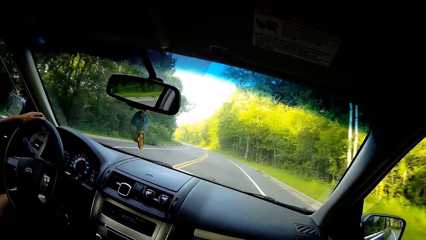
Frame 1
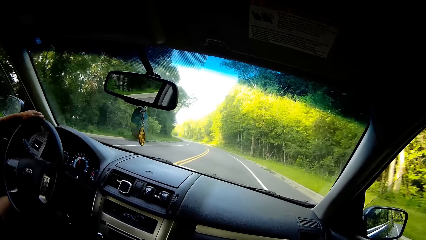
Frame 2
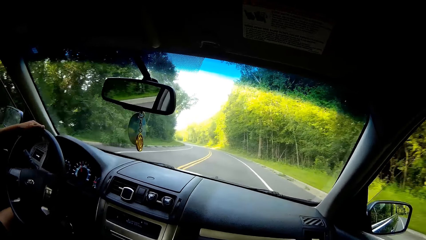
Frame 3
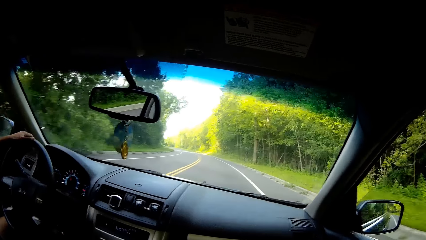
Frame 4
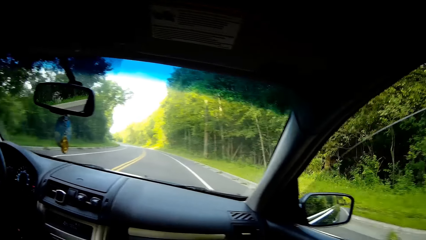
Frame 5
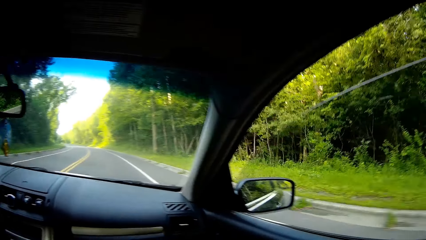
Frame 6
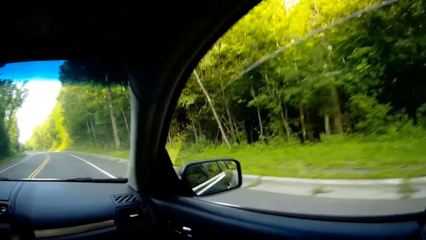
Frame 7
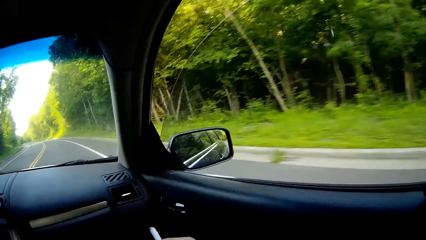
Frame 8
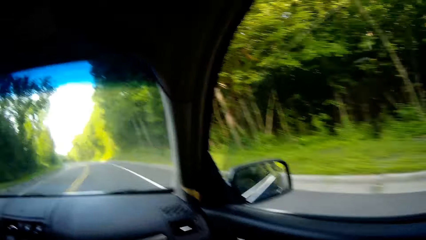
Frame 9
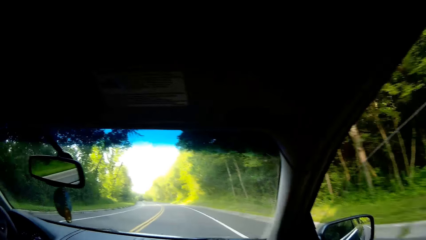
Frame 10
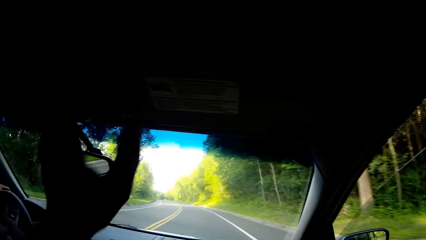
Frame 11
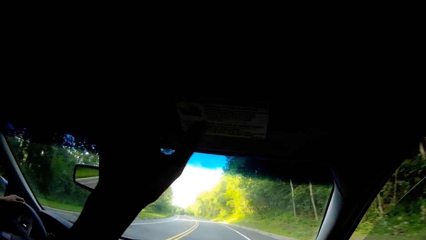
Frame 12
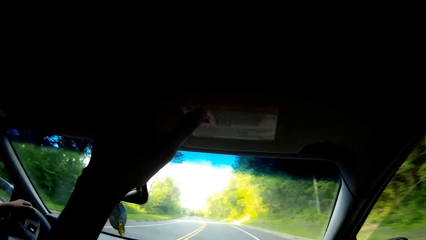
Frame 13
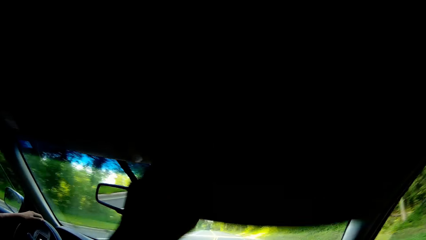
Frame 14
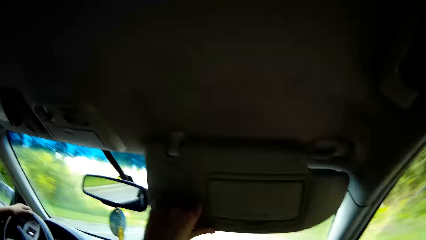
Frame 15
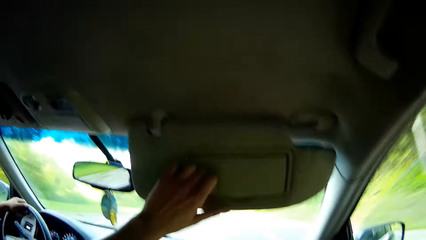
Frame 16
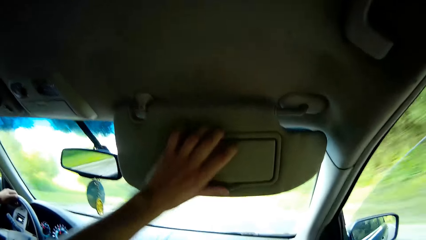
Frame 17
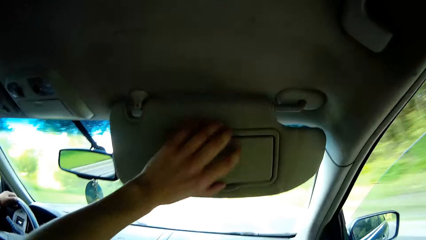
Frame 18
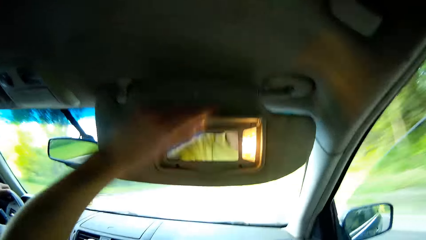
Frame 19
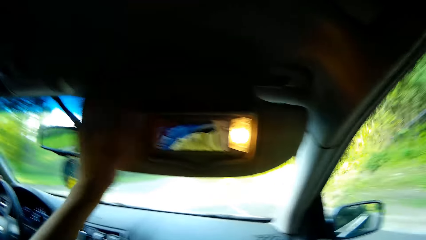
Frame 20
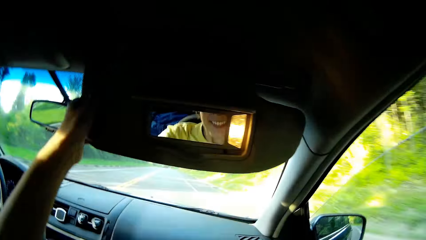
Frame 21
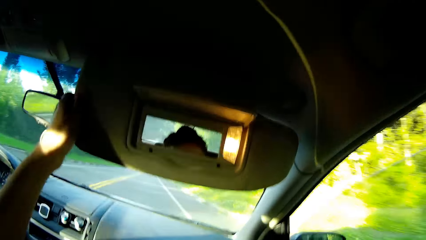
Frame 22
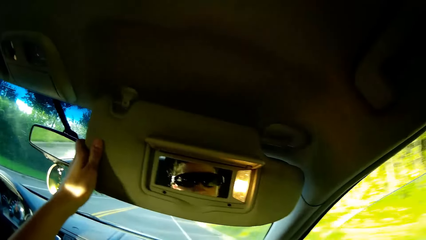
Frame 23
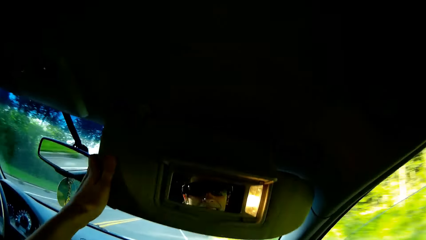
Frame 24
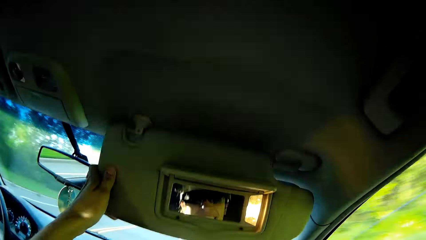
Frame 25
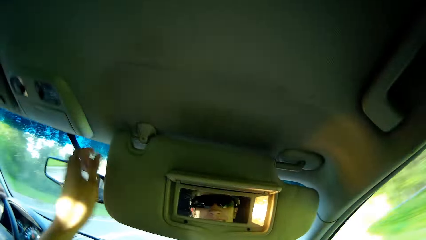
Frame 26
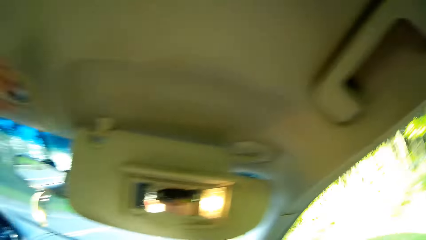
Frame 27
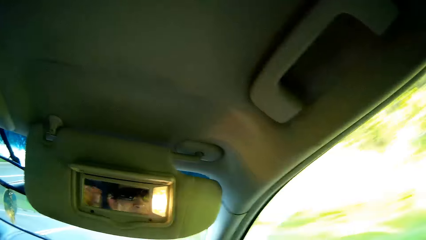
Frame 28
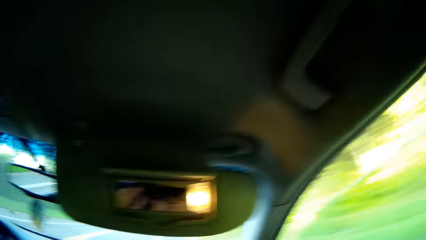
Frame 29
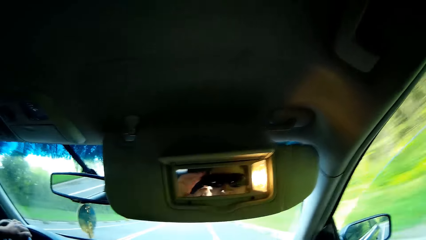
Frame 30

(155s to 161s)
The camera wearer converses with the driver. She brings down a sunshade with her left hand. She opens a mirror on the sunshade with her left hand. She looks at the mirror. She talks to the driver again.

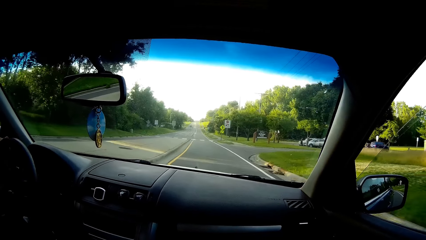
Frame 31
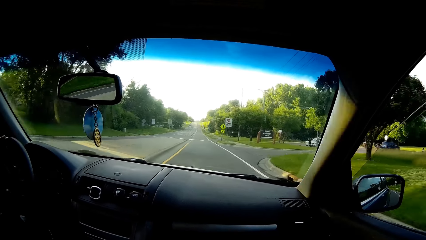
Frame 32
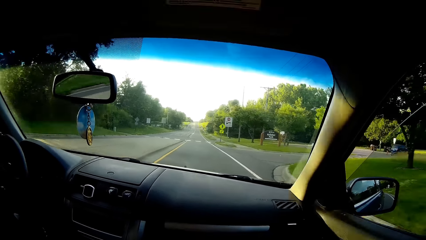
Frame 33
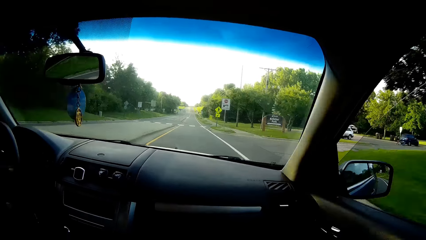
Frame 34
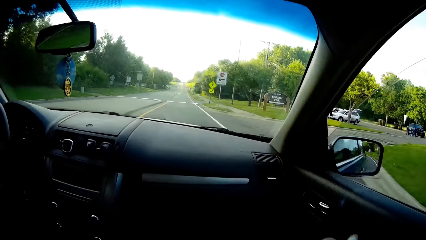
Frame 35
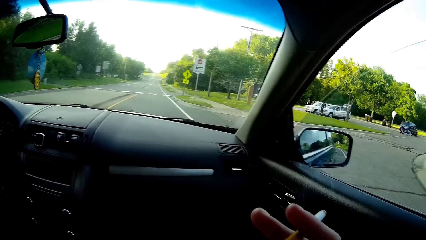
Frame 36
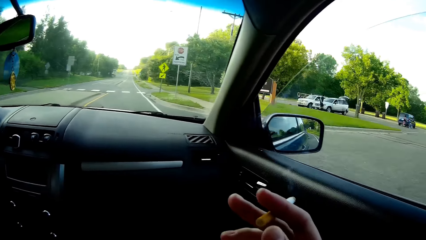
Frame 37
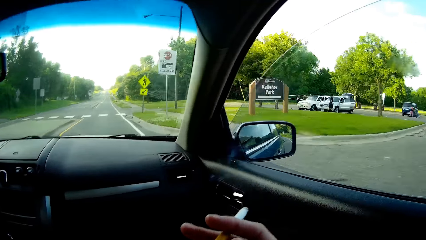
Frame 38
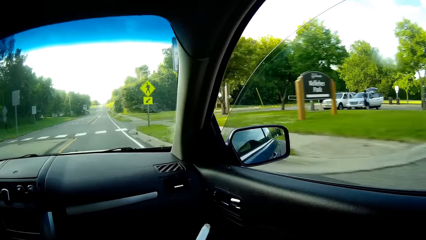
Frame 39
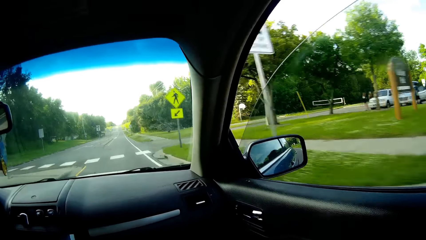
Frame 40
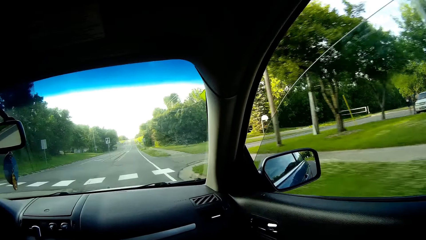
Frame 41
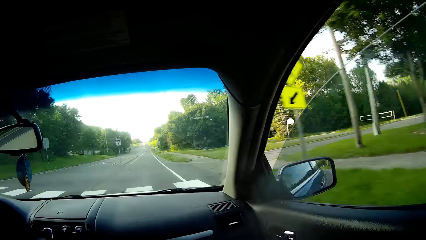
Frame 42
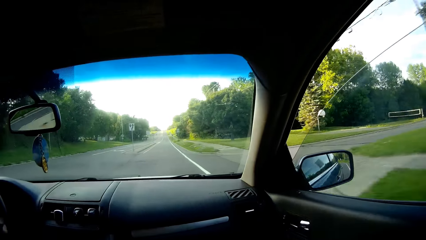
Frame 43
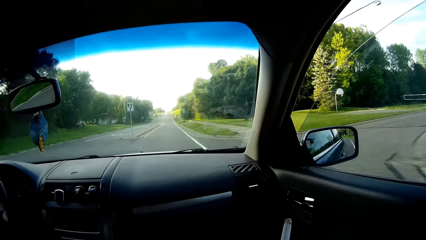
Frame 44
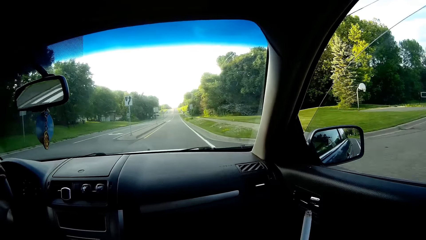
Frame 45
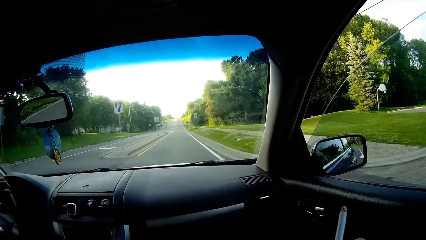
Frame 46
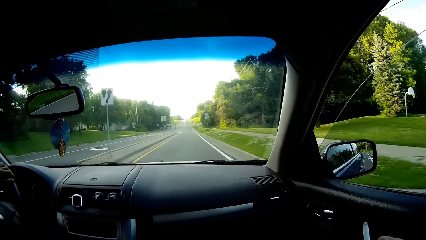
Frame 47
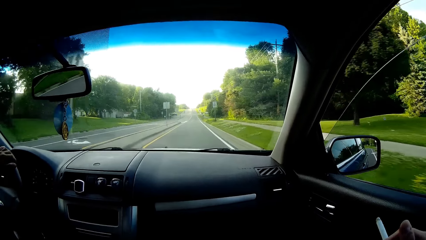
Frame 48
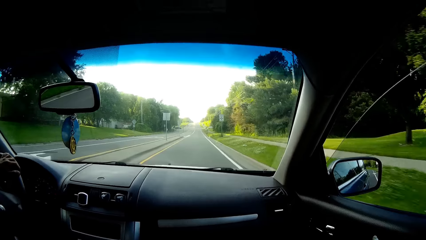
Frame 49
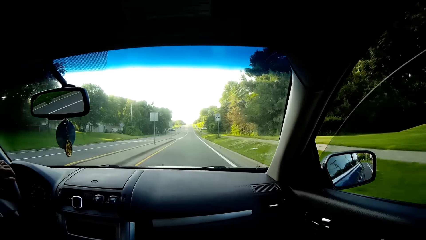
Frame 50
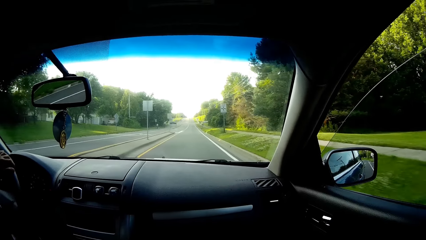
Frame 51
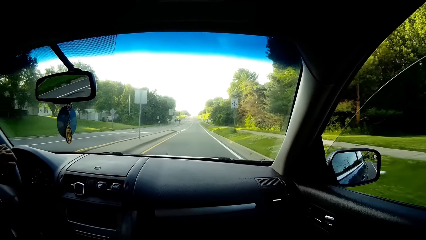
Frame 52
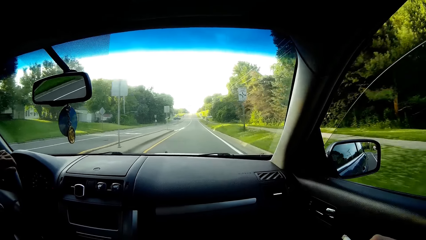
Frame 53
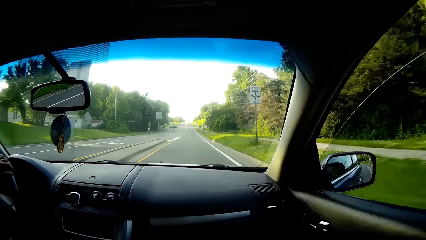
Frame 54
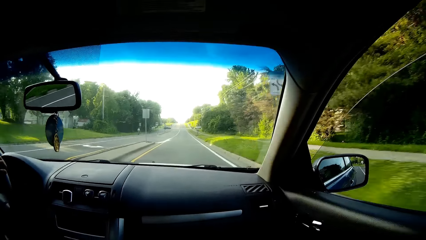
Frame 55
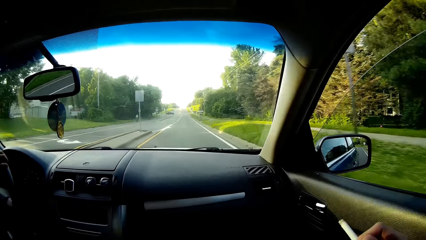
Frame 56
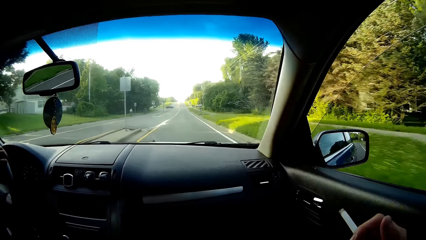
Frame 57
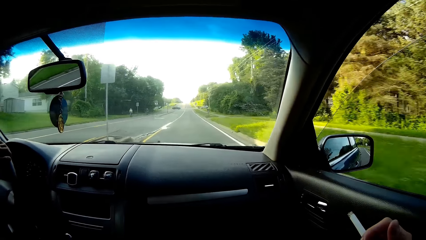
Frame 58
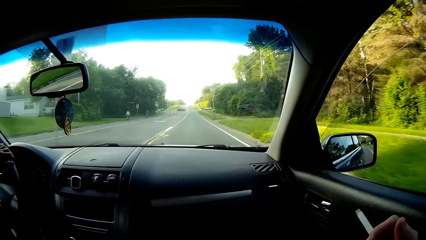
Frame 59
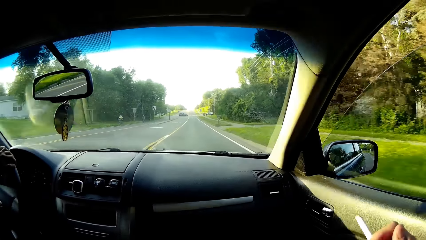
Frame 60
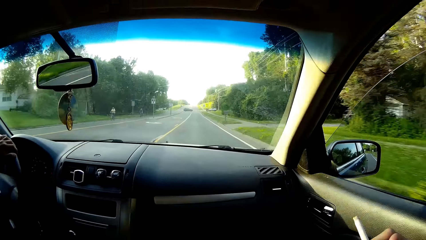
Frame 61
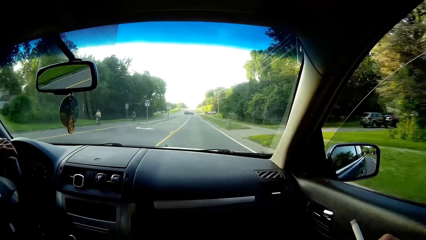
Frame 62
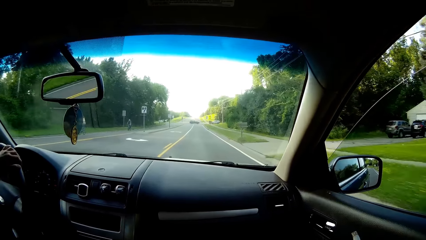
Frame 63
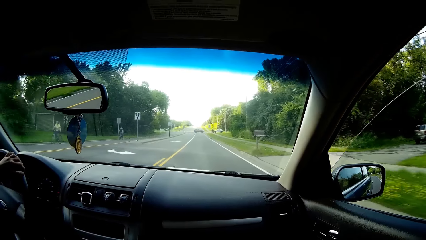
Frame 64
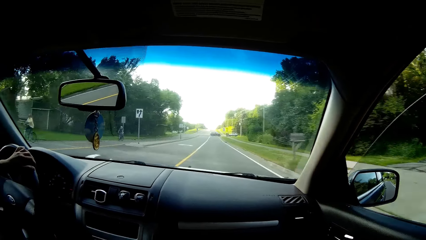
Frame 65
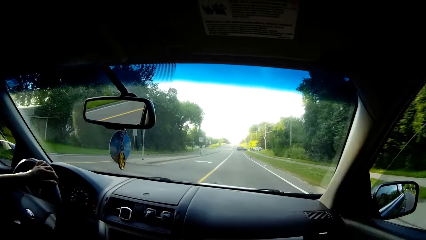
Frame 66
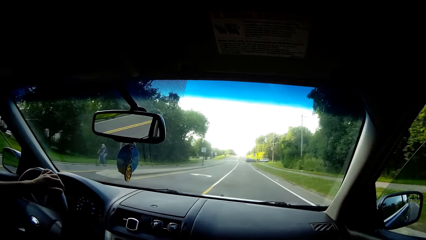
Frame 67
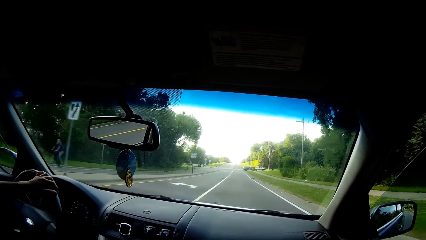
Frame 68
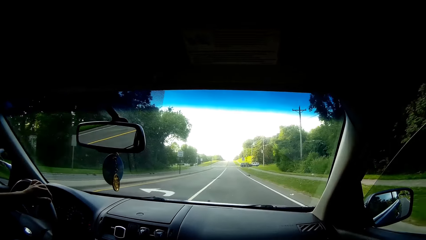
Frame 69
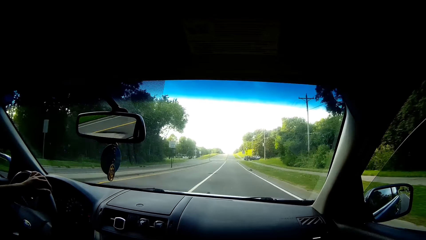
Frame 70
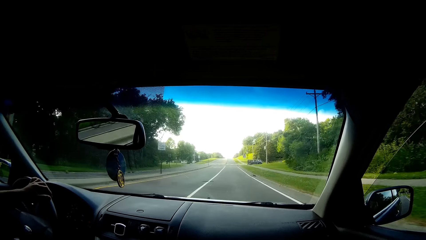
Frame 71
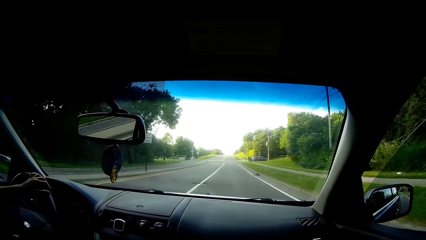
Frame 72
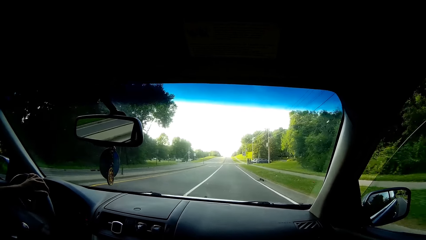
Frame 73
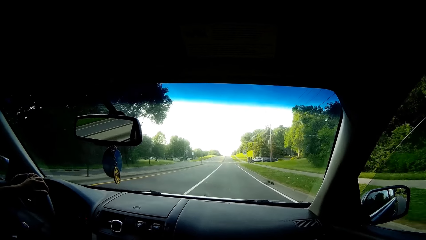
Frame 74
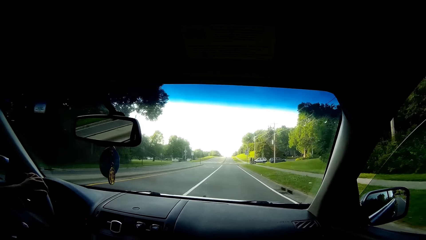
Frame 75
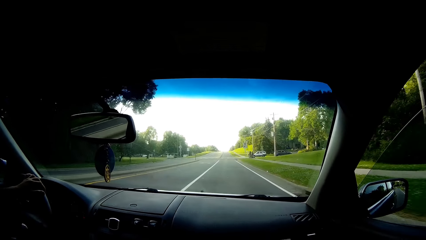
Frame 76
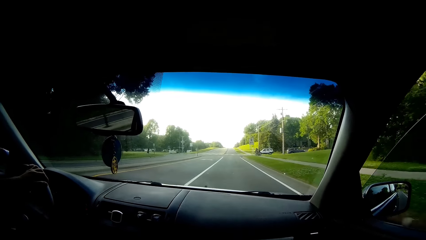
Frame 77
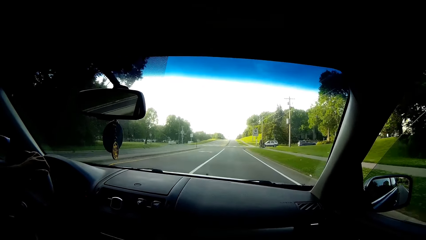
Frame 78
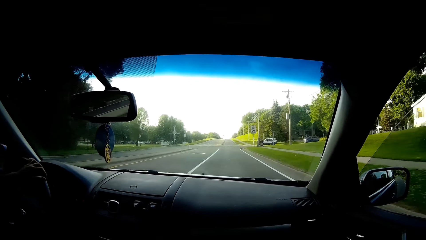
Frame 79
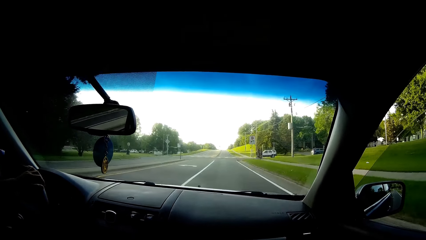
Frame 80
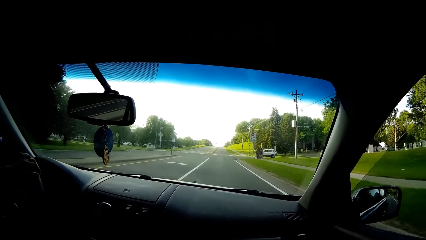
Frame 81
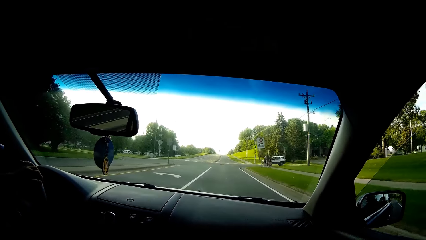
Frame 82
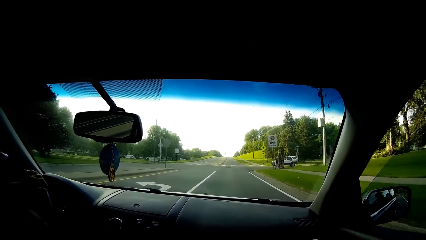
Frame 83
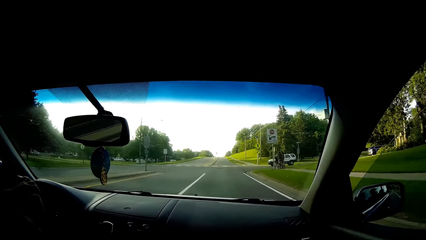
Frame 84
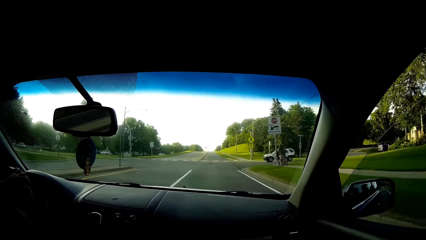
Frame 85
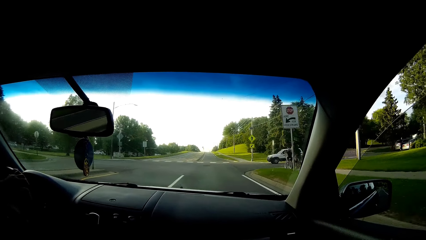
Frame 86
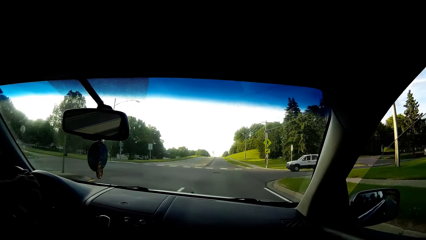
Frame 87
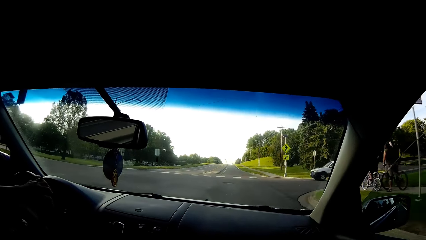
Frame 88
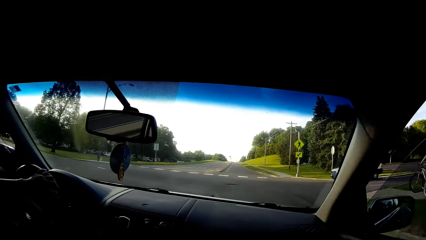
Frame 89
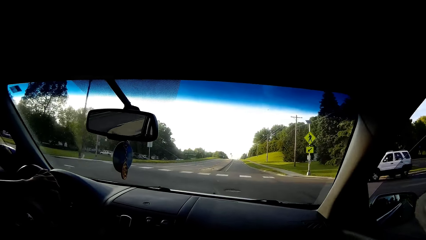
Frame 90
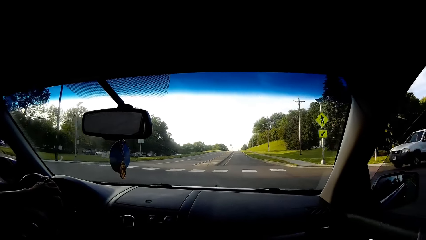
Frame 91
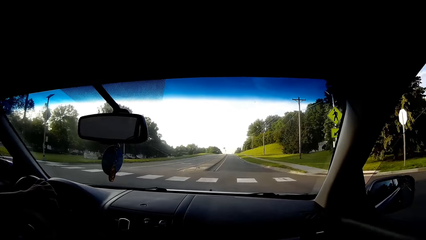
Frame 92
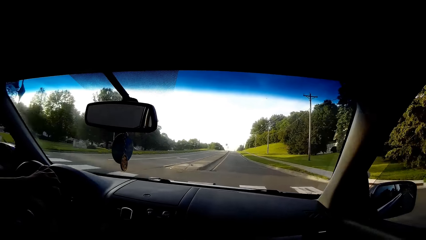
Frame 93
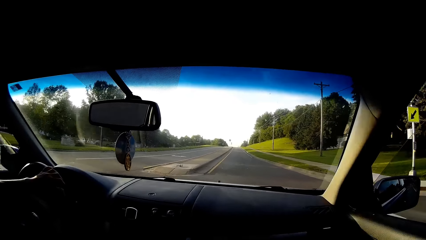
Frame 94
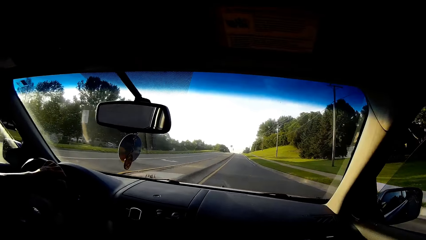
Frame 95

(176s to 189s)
The camera wearer holds the cigarette. They converse with the driver.
